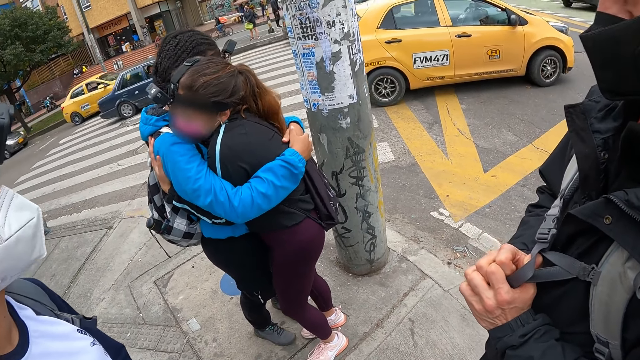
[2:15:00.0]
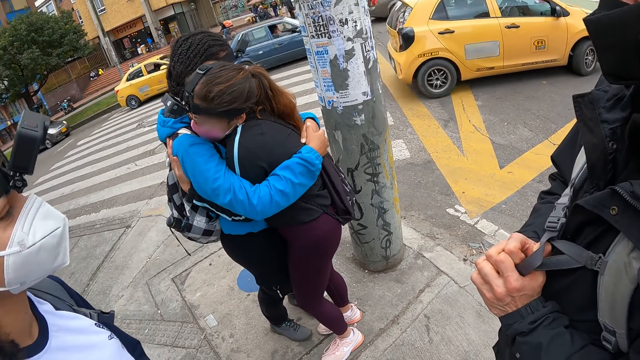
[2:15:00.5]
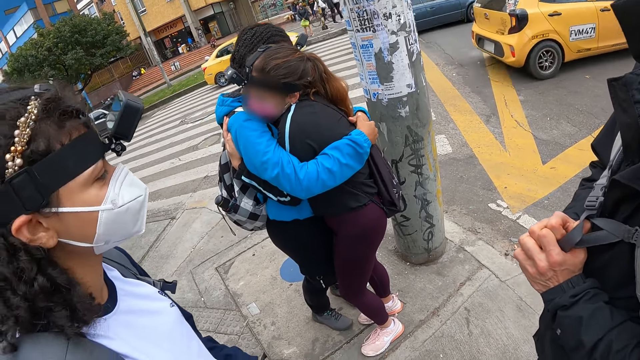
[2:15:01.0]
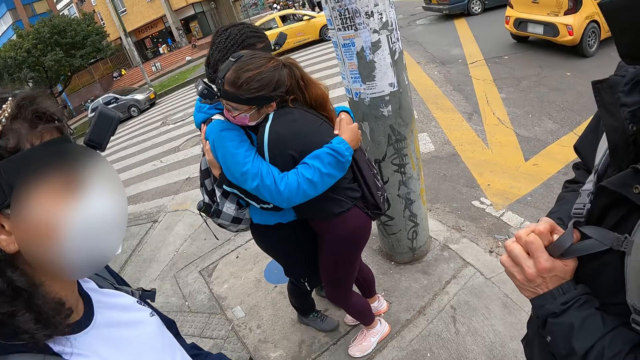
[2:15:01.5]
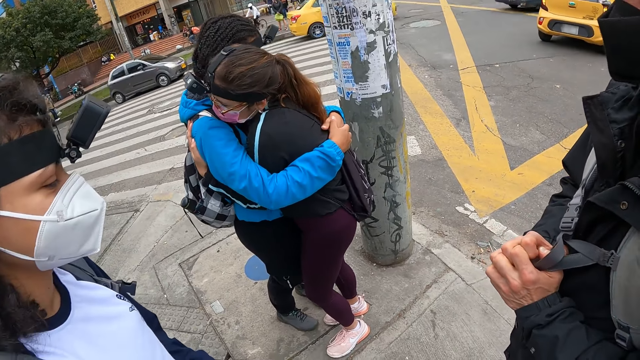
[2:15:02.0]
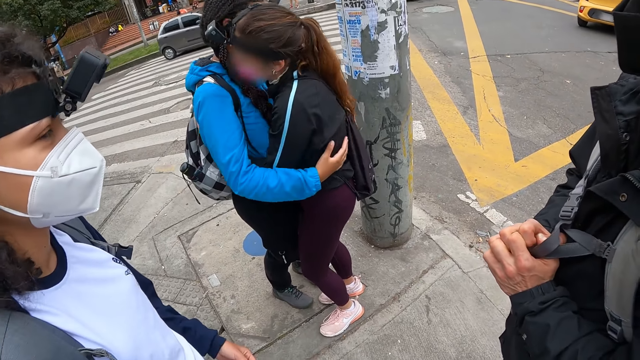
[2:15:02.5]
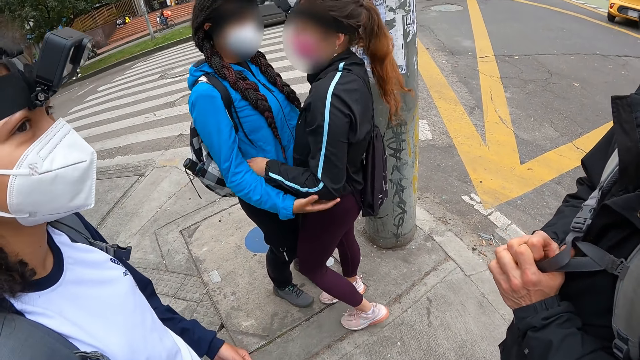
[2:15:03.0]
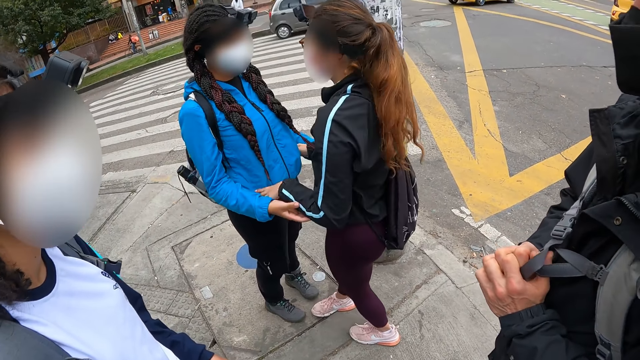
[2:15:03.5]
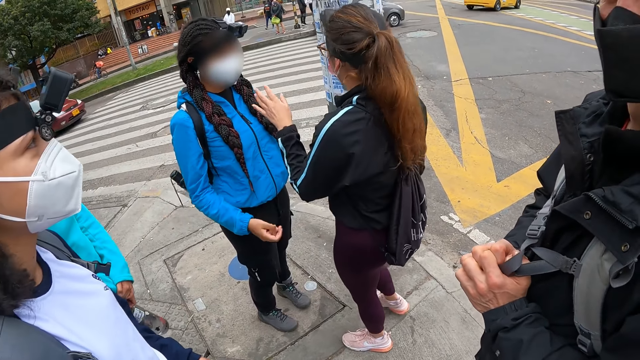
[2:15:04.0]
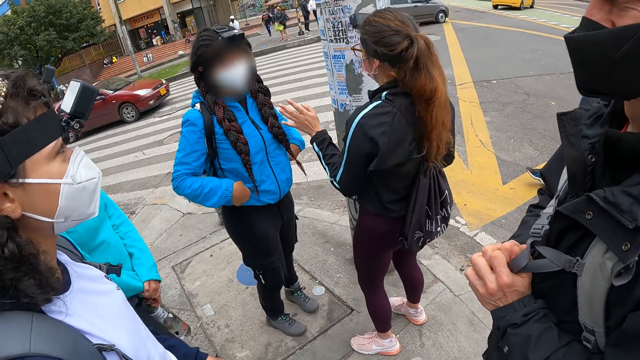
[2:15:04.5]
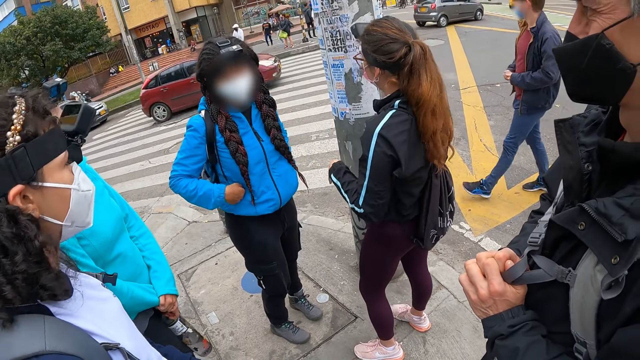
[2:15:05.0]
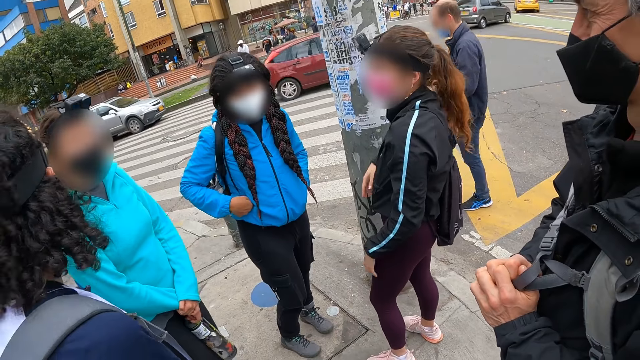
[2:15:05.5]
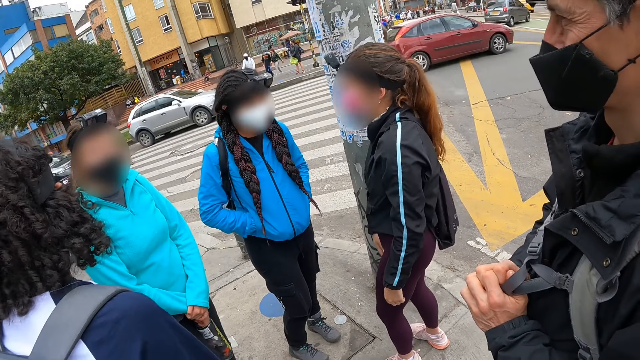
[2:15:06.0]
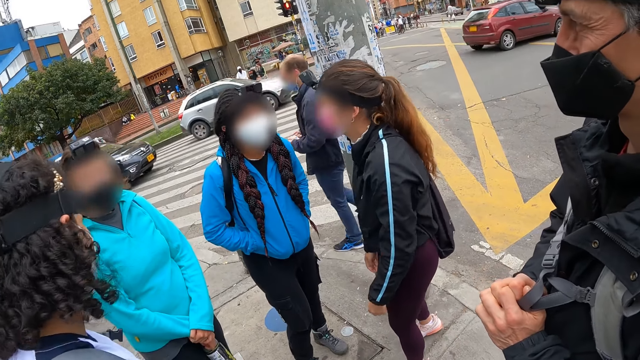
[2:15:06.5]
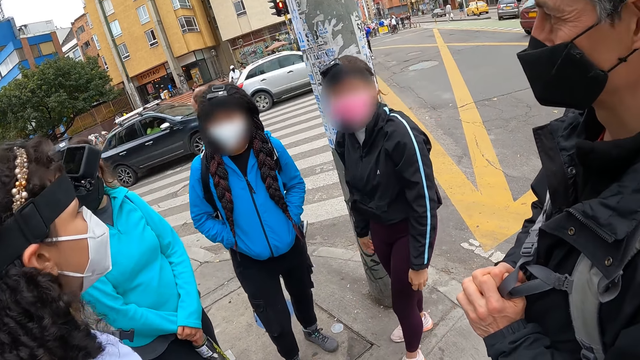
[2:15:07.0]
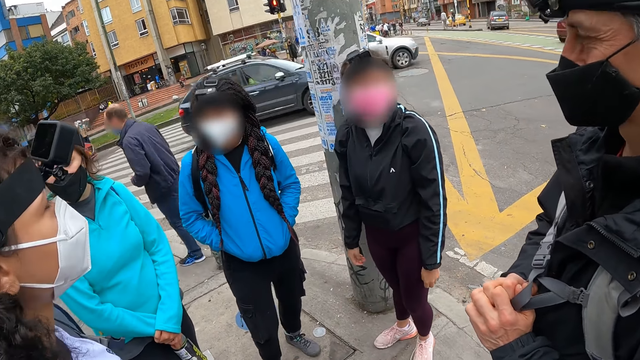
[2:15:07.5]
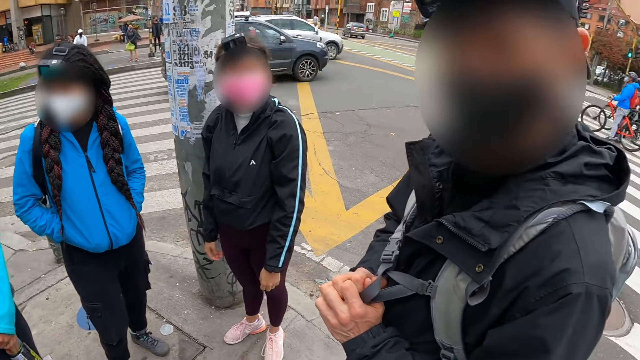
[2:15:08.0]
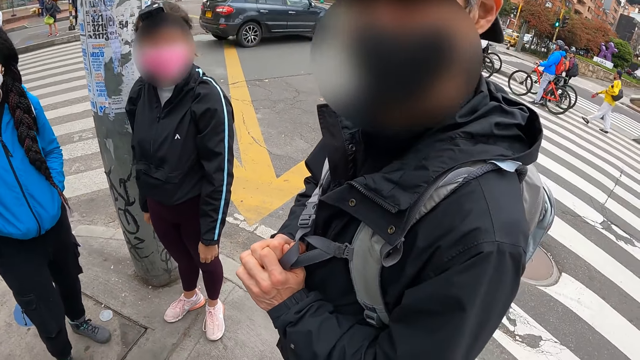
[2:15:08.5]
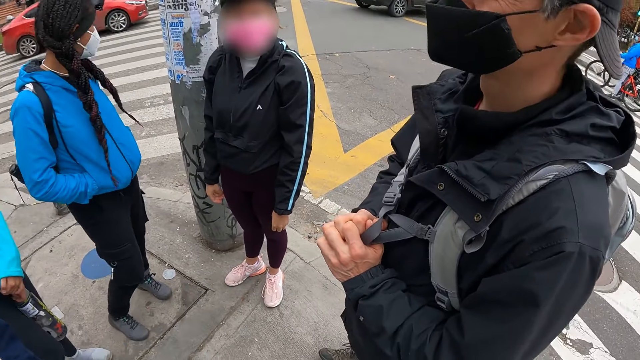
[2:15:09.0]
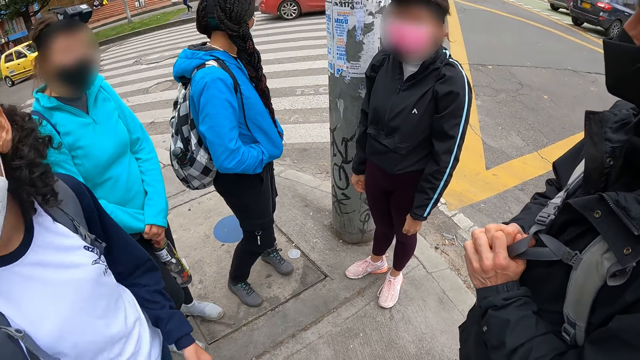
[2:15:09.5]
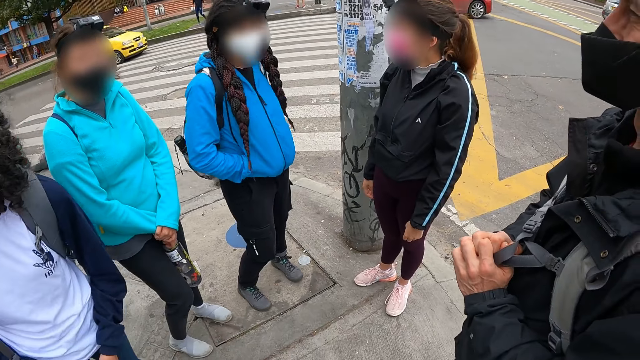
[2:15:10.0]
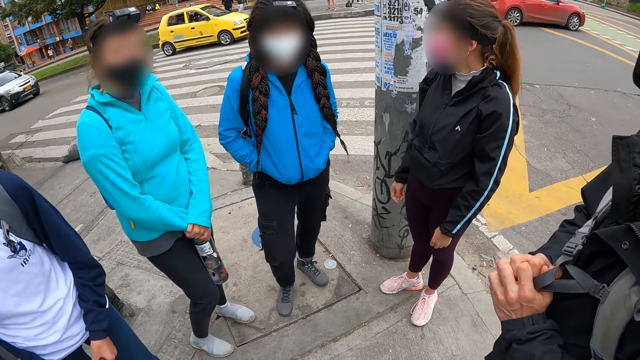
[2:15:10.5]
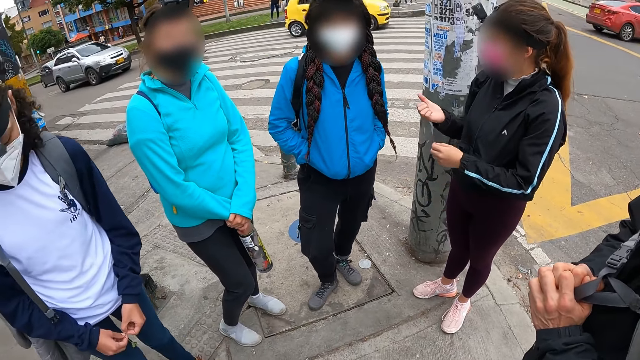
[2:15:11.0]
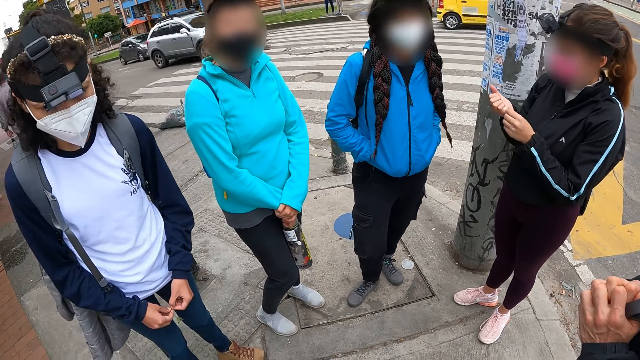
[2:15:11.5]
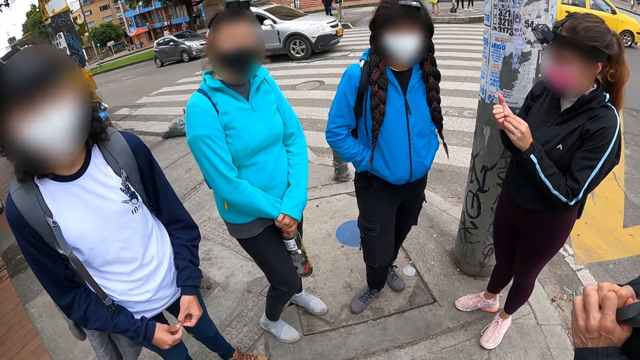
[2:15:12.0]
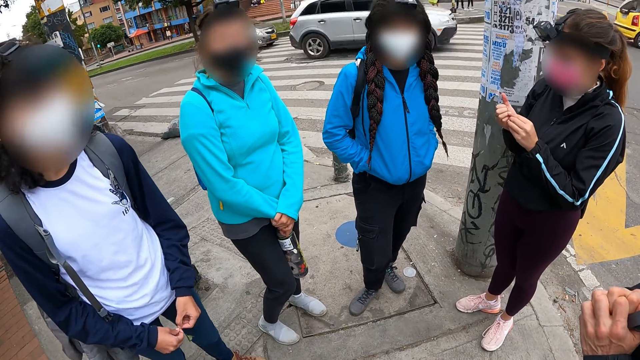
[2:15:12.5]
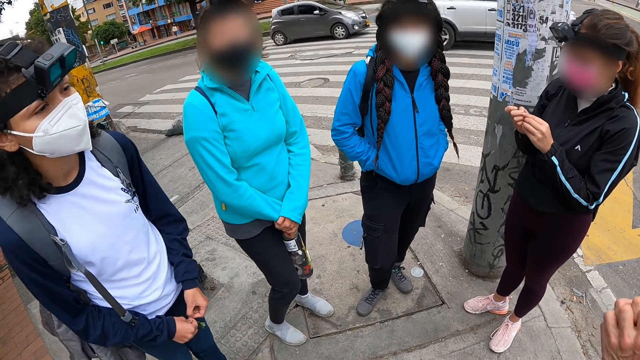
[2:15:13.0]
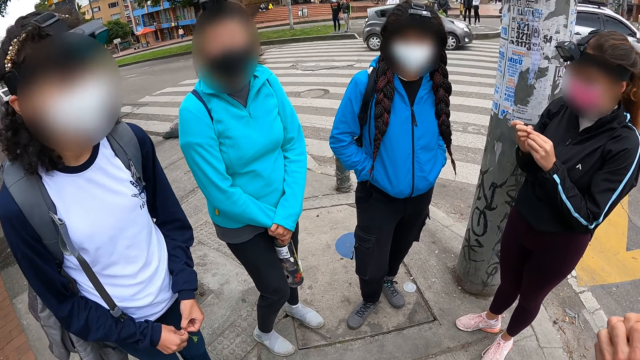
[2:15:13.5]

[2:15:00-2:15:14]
The woman, another woman and a third woman interact with the camera wearer.

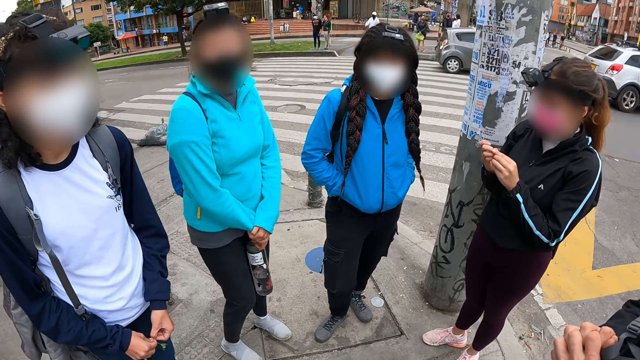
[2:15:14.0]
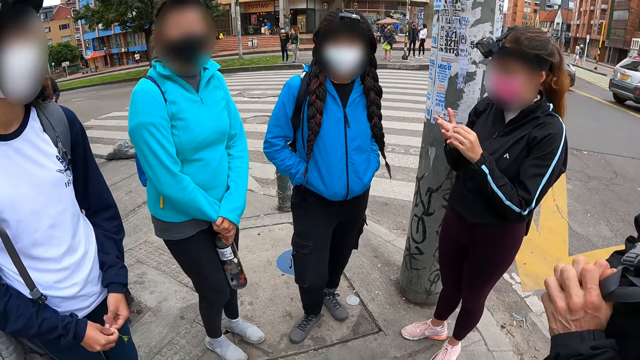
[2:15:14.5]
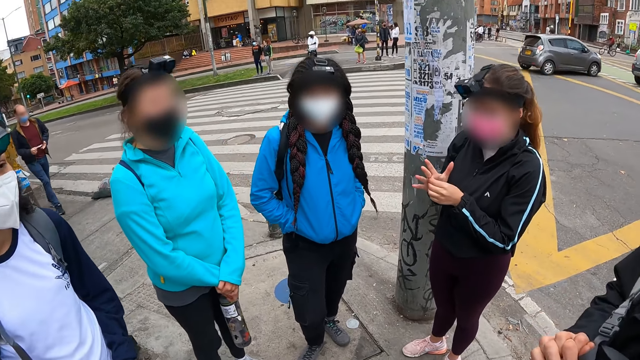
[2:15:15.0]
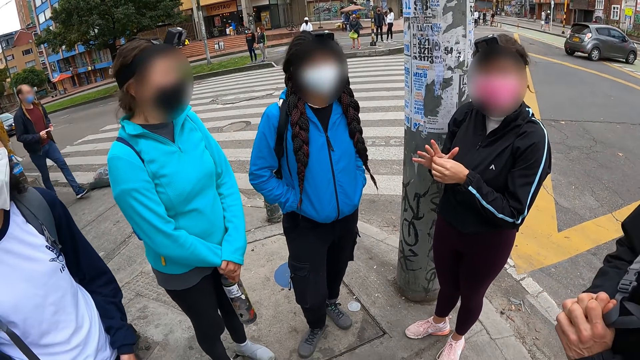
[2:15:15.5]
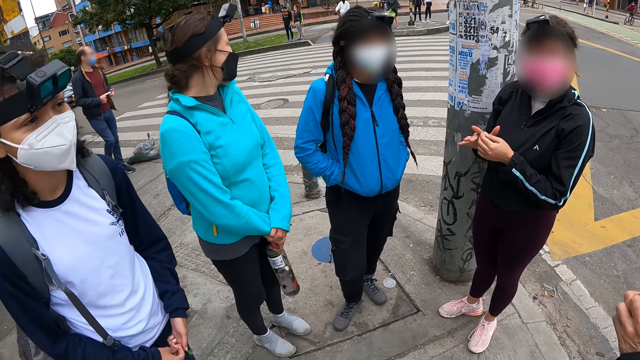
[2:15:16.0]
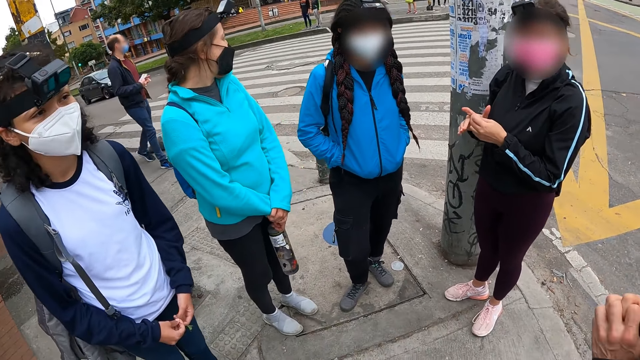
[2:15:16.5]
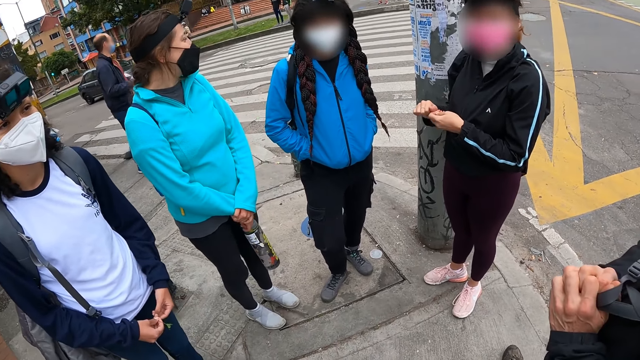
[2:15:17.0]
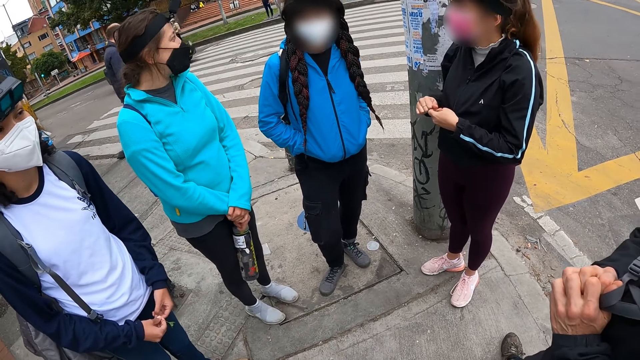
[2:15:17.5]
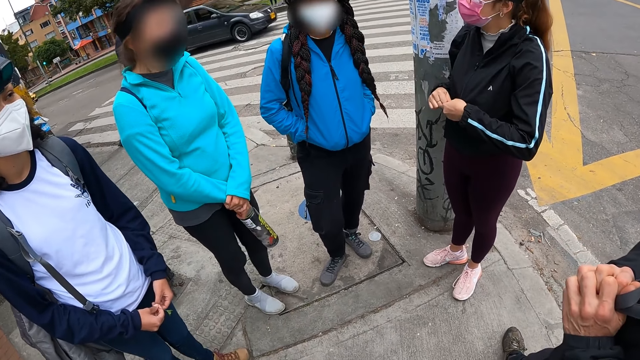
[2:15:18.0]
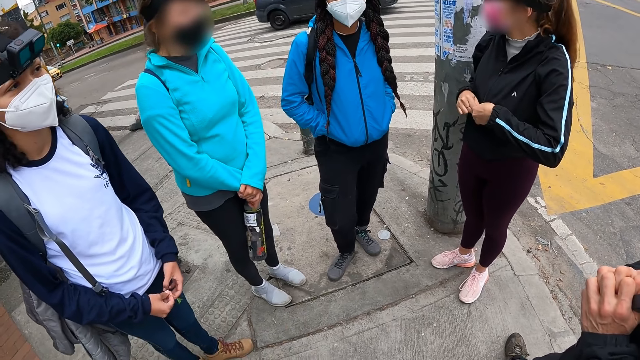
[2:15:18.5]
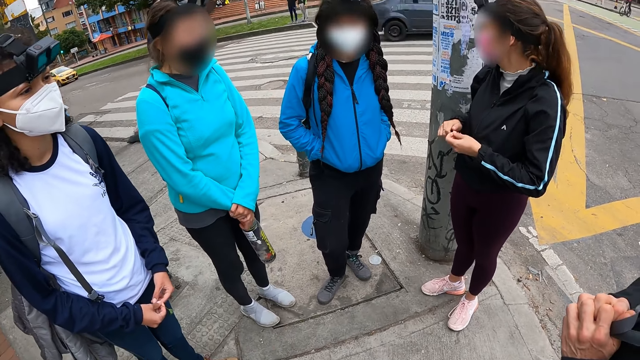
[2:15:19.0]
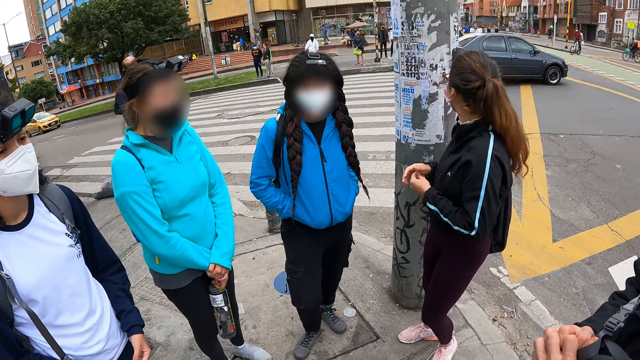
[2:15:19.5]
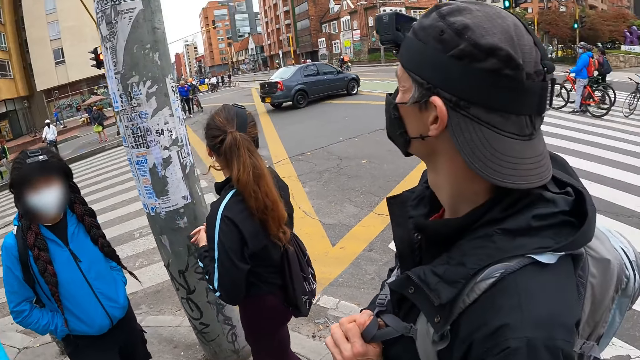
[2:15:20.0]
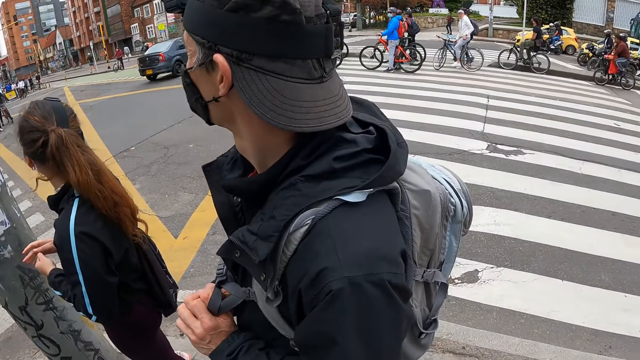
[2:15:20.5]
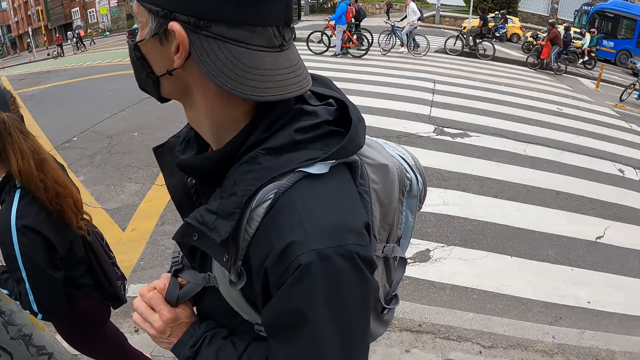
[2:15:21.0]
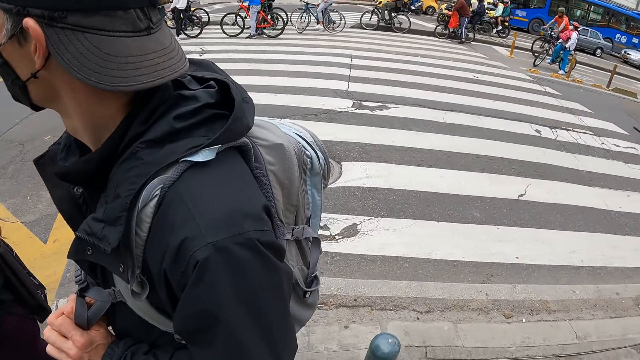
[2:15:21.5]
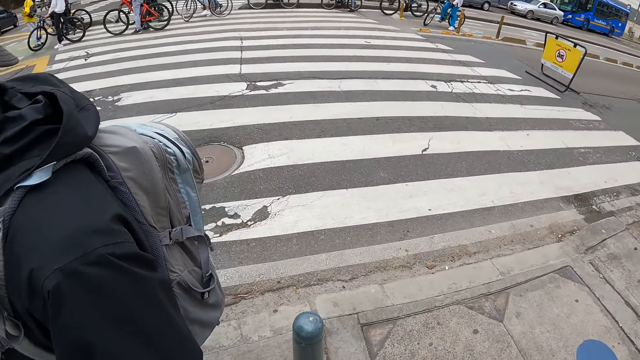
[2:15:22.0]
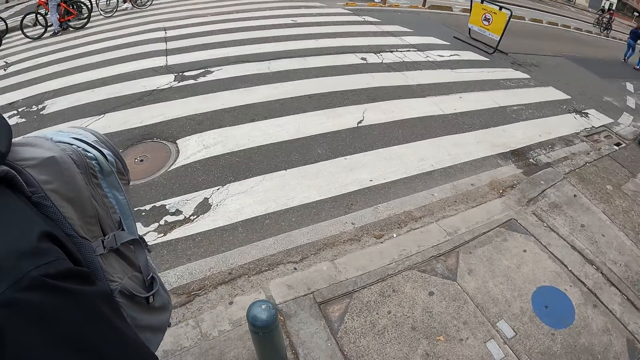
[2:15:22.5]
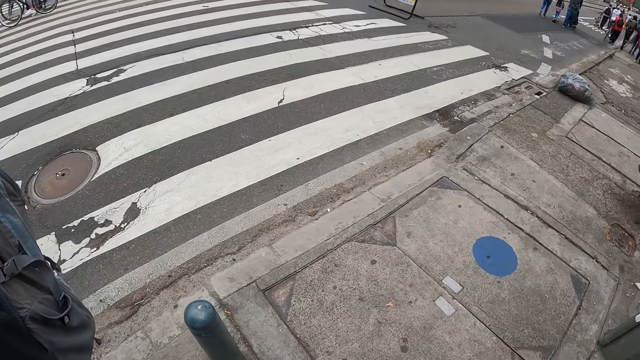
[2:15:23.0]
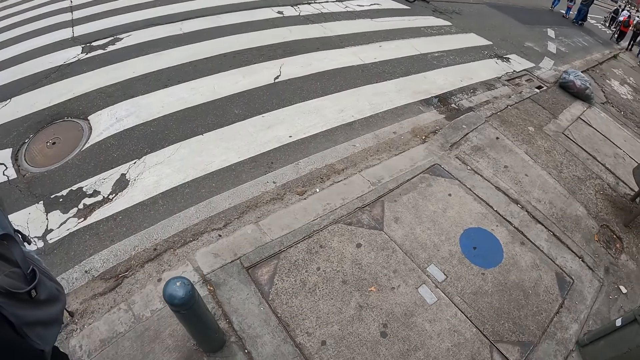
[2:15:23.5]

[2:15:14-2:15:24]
A person touches her hands. Another person swings the bottle. The camera wearer moves the right hand. The first person turns back. The camera wearer turns around.
